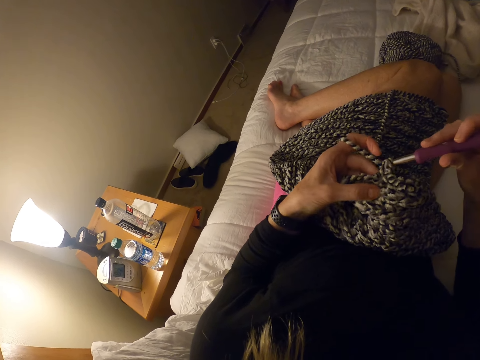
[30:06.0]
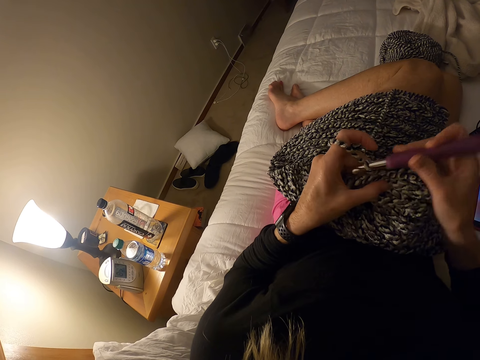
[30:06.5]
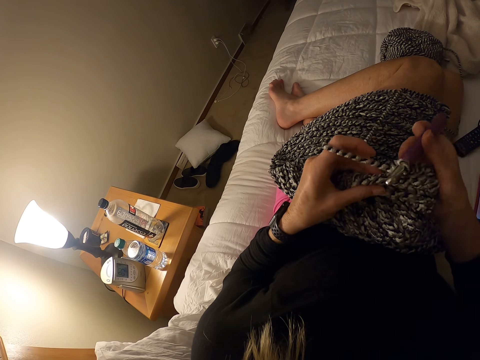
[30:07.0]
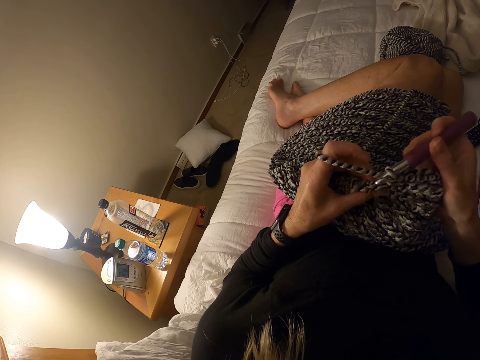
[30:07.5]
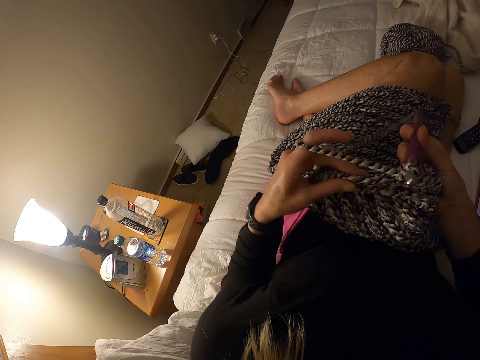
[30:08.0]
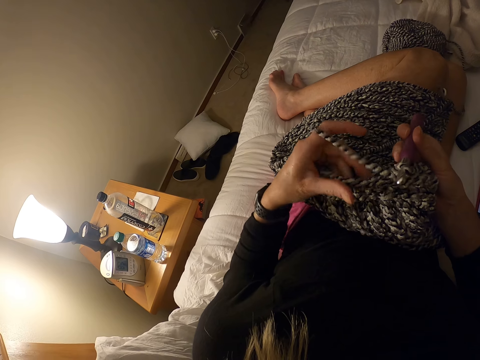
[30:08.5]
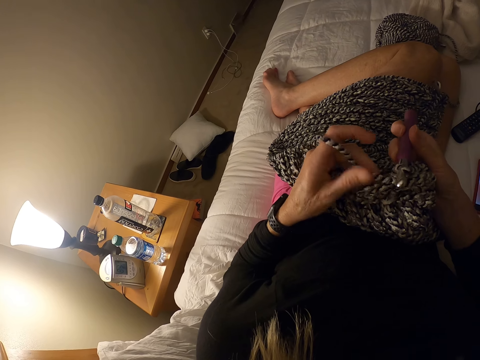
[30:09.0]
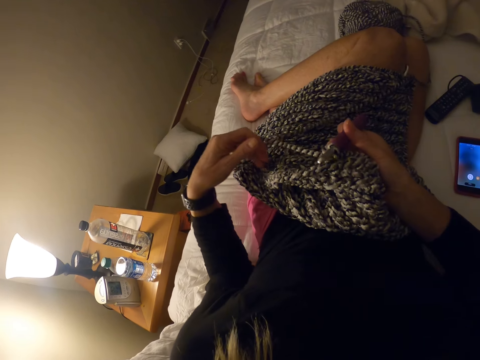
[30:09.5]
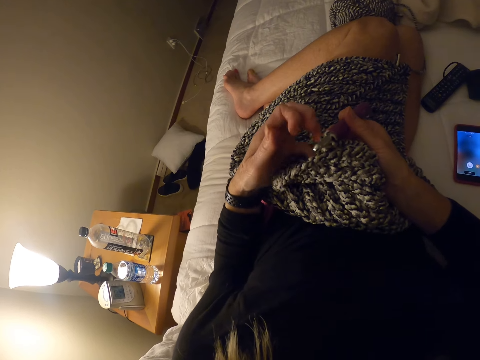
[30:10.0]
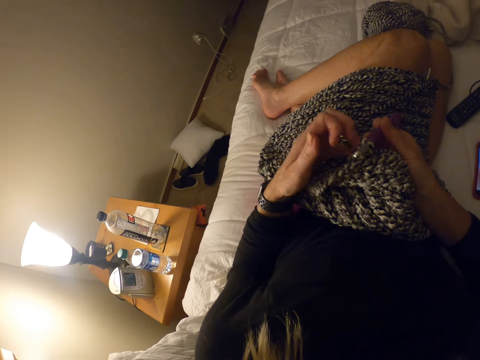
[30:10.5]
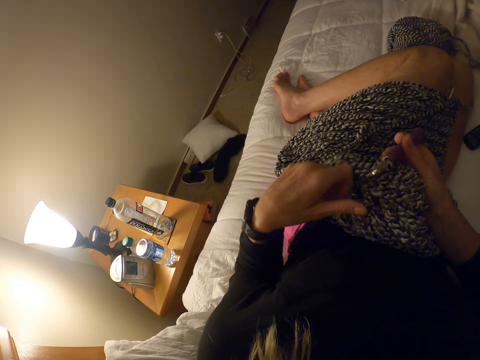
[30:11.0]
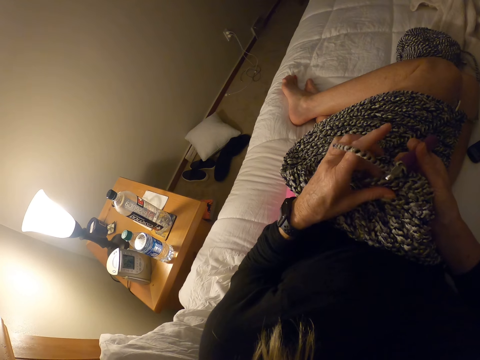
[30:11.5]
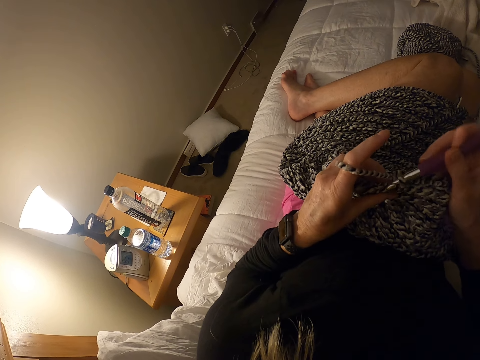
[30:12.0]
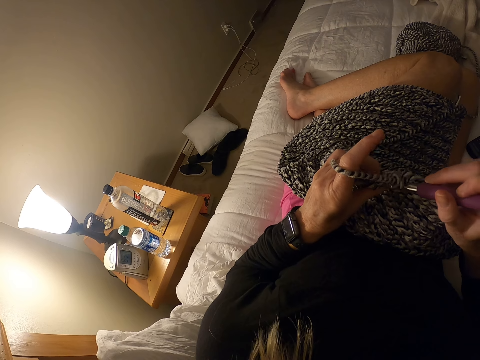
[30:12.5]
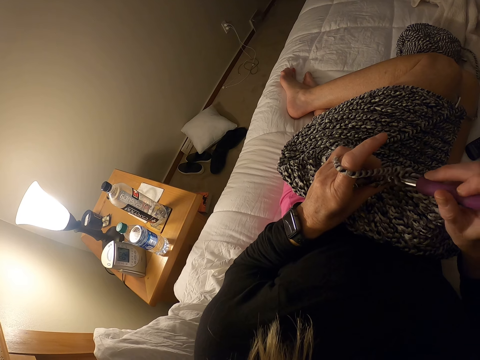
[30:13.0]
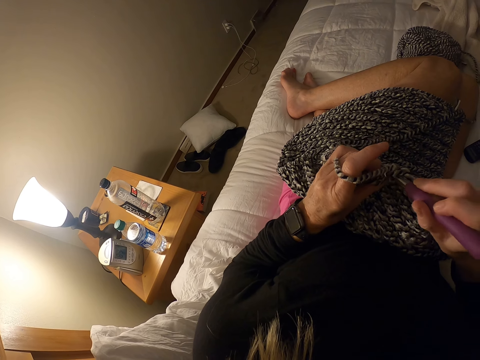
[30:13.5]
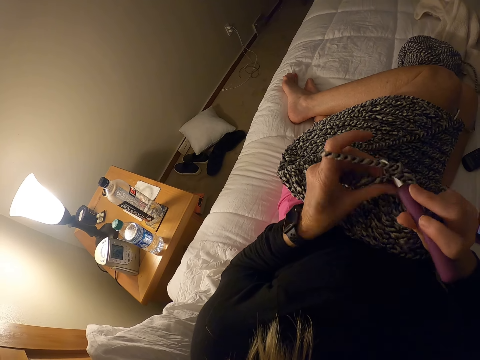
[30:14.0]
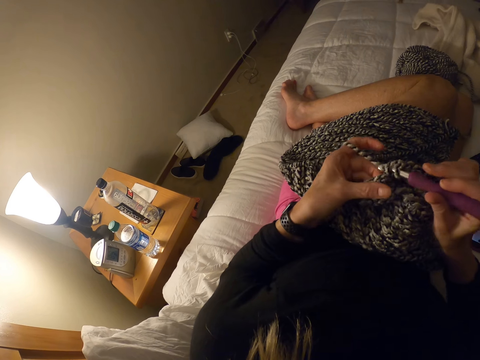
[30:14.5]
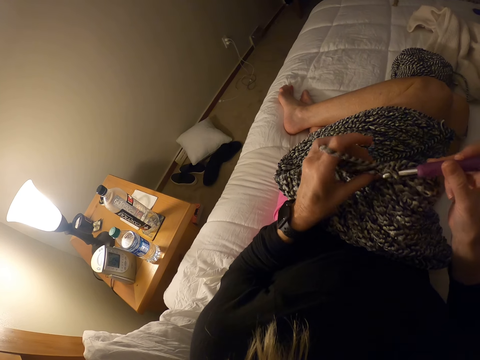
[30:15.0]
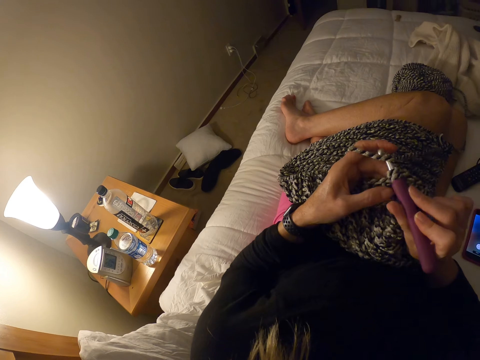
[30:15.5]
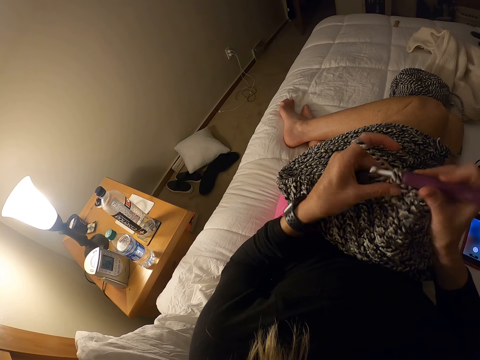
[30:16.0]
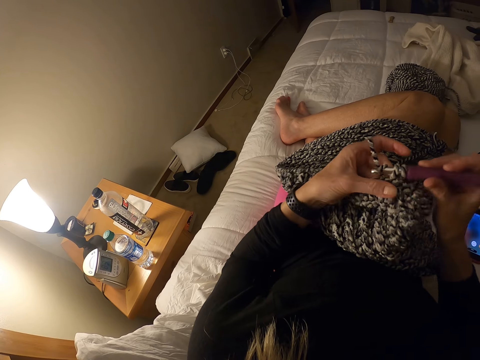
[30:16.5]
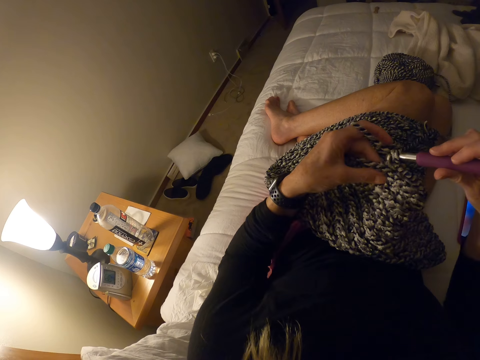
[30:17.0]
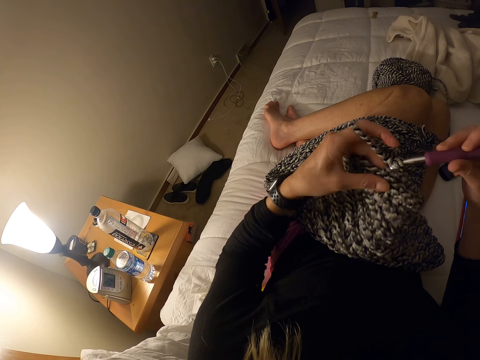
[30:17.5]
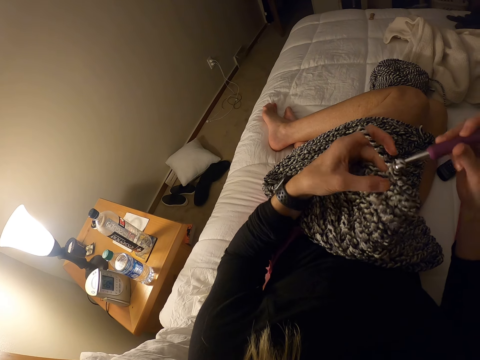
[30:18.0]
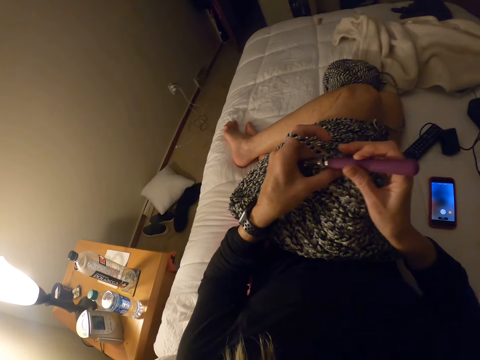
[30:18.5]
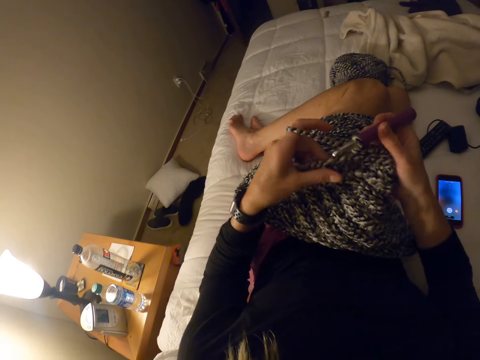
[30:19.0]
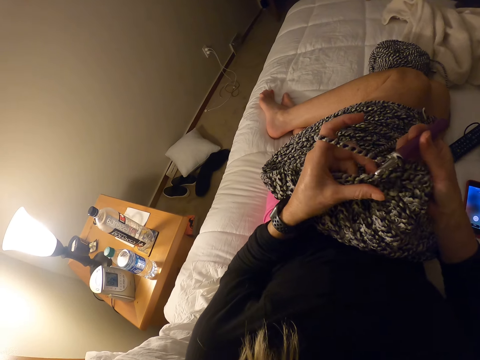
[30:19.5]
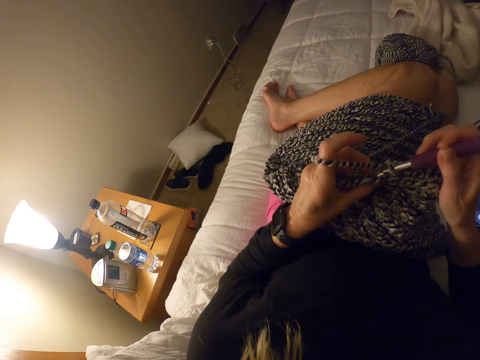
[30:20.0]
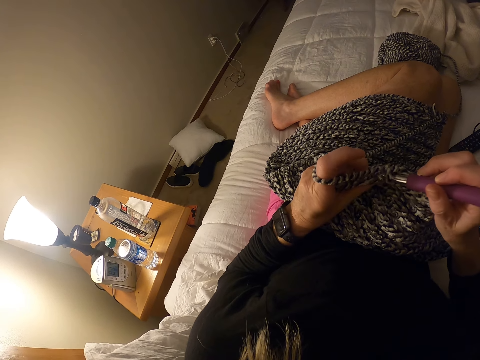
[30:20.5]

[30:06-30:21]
The camera wearer adjusts the yarn with her left hand. She adjusts a piece of knitted fabric on a lap. She pulls out a knitting thread from the piece of knitted fabric. She coils the knitting thread to a finger. She knits the piece of fabric with a knitting needle or crochet hook.

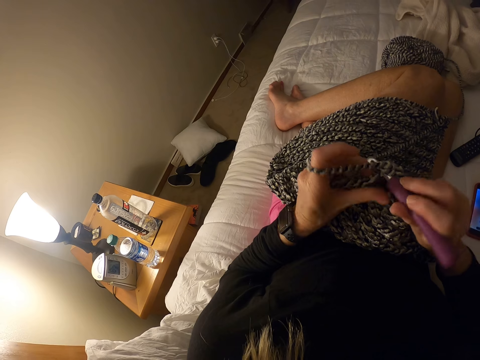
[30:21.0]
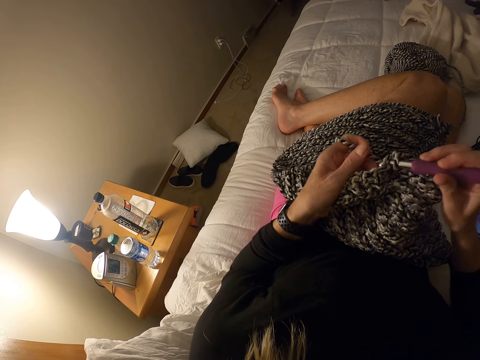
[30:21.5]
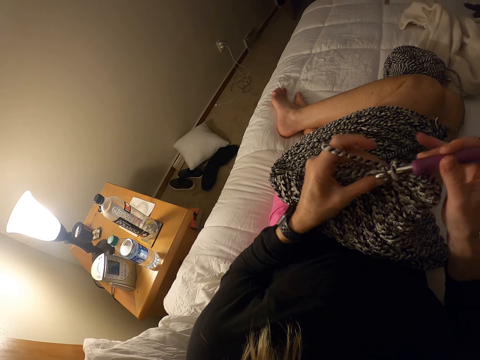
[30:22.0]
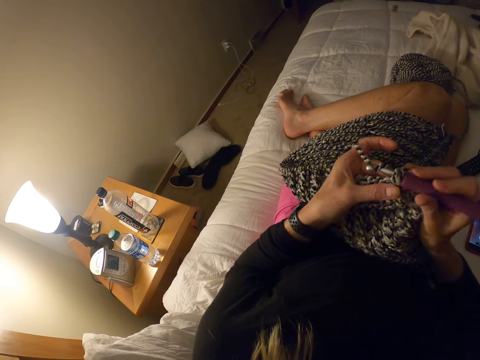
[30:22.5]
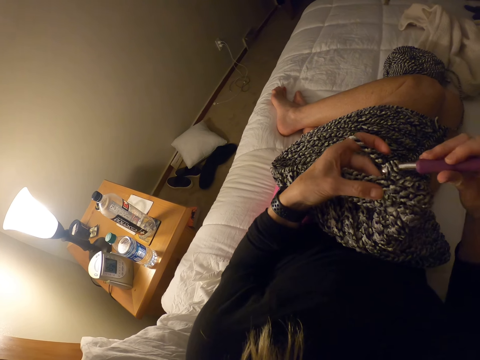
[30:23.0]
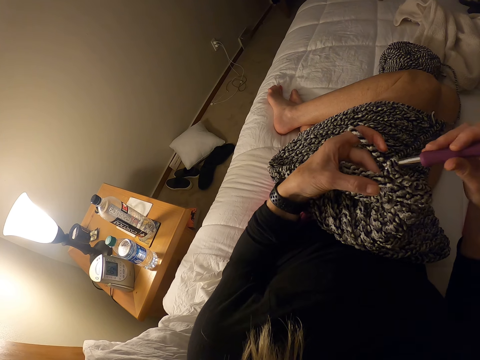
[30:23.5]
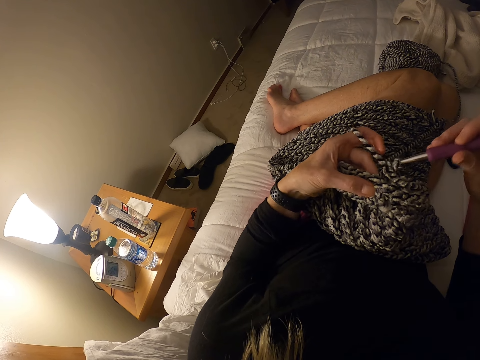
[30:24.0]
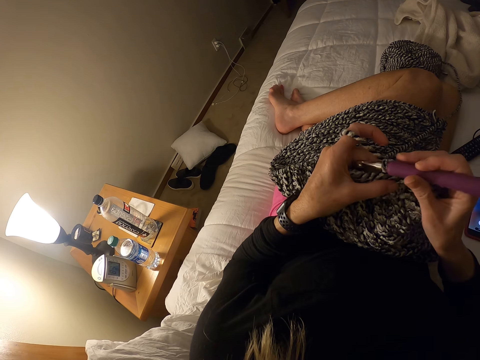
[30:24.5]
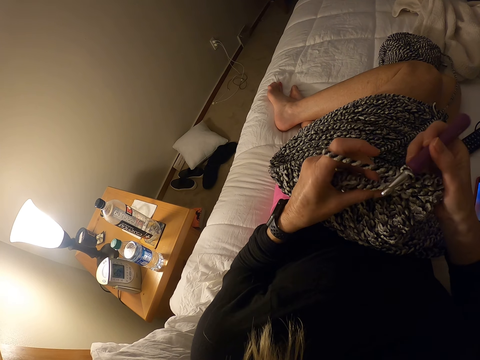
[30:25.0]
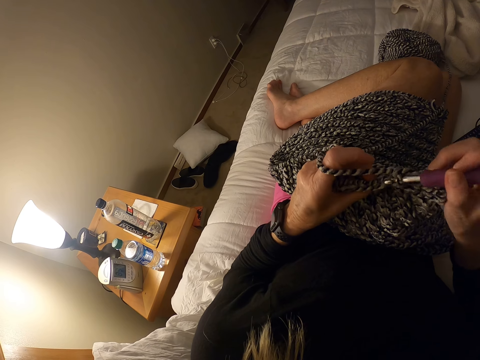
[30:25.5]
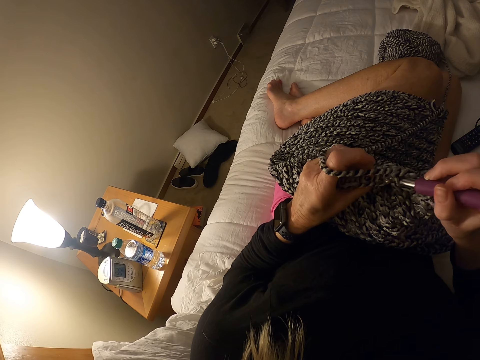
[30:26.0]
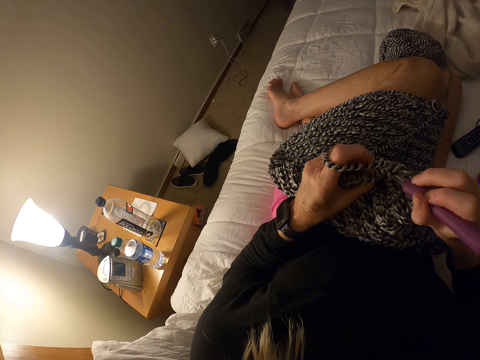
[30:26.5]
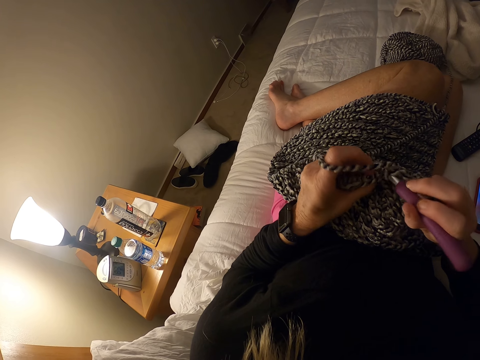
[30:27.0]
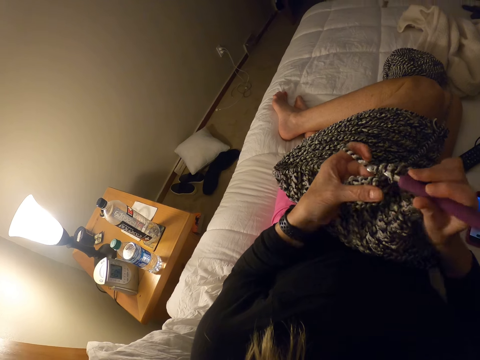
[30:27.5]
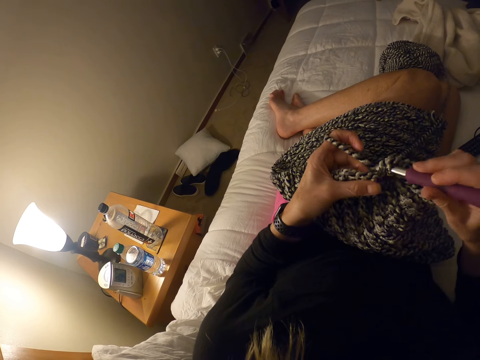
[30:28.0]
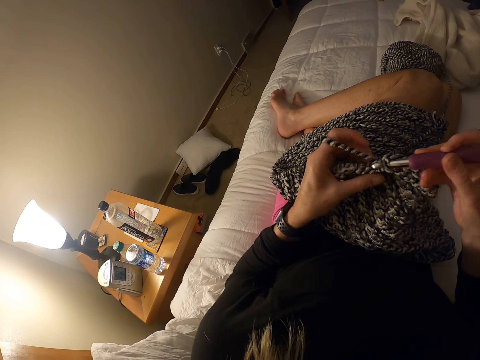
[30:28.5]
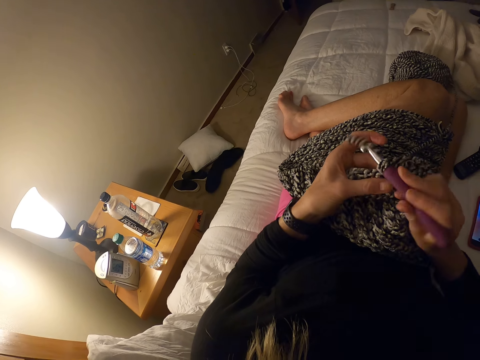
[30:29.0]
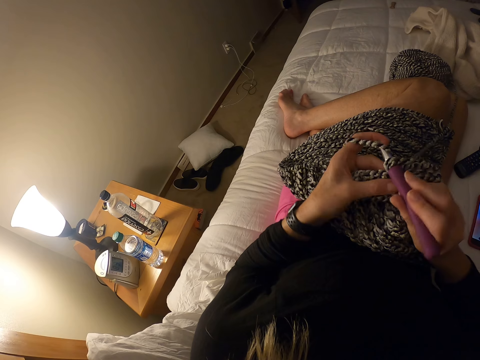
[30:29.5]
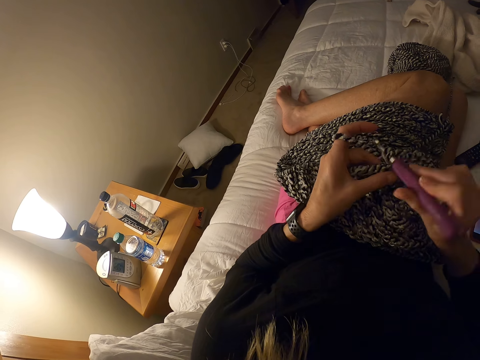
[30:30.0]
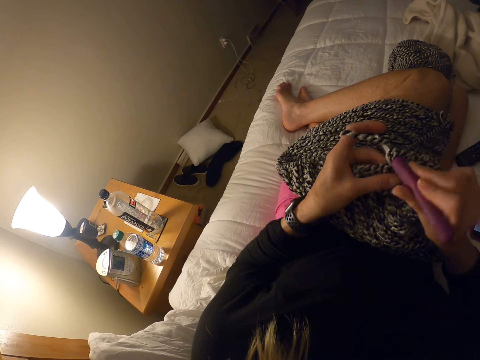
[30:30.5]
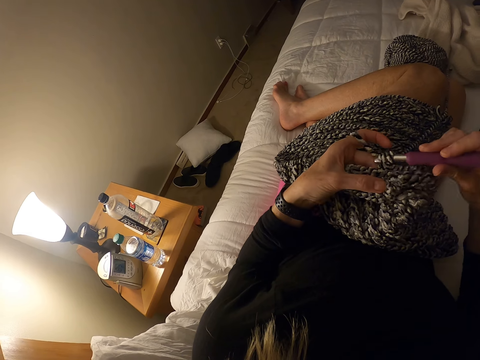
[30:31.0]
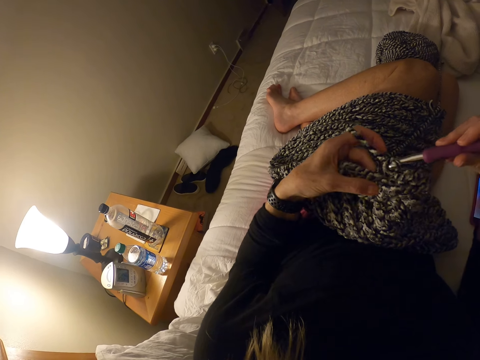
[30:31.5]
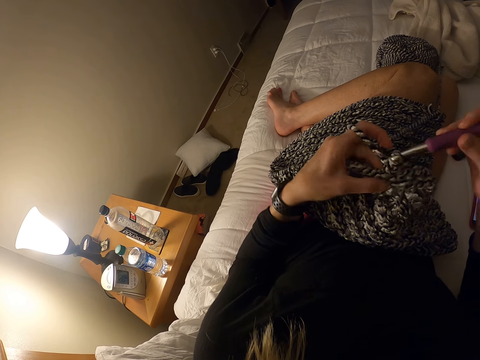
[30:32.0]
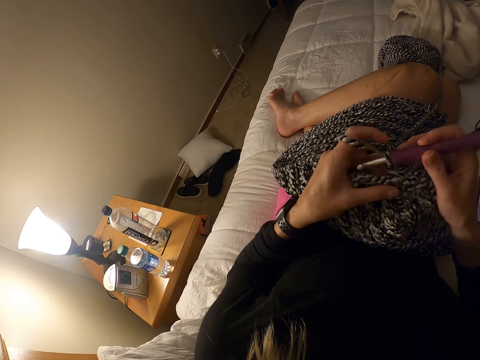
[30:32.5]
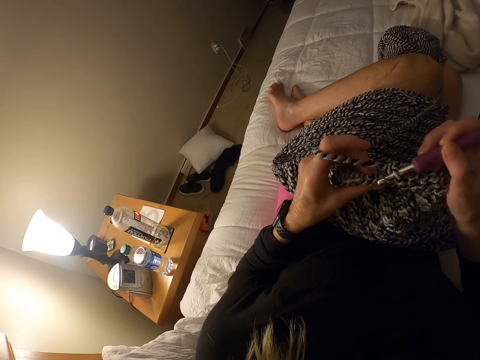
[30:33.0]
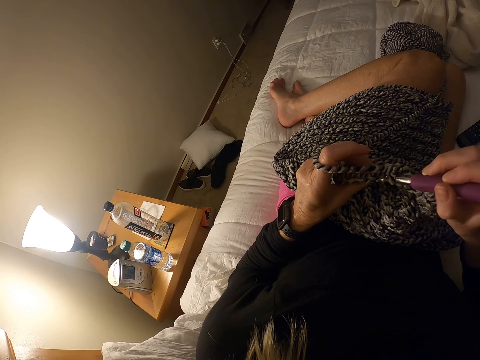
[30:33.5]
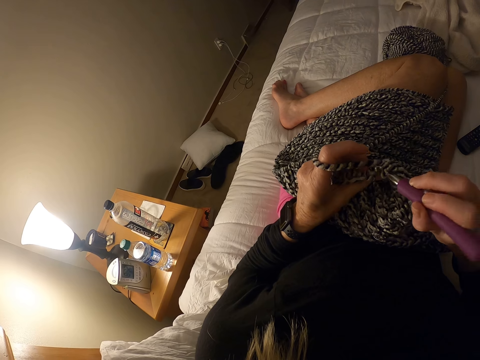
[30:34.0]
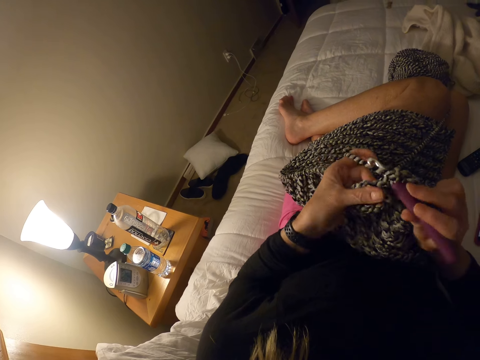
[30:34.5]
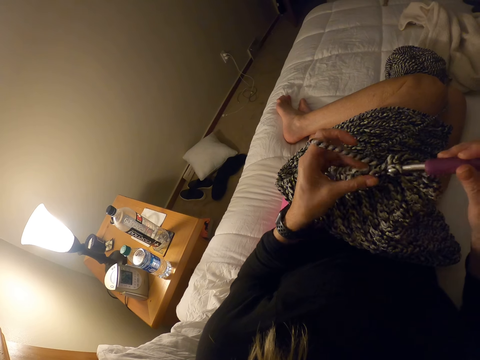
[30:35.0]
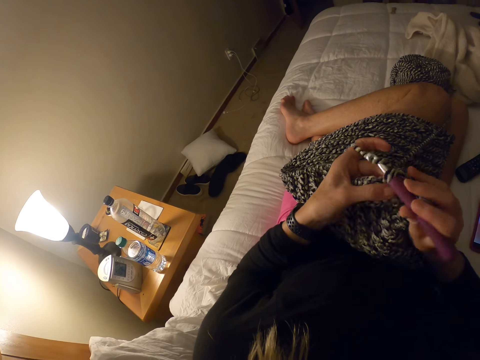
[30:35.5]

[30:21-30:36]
The camera wearer adjusts a piece of knitted fabric on a lap. They knit the piece of fabric with a knitting needle.
